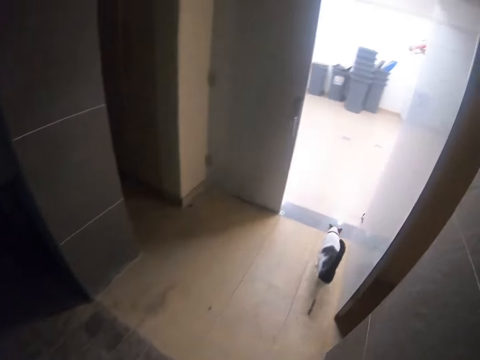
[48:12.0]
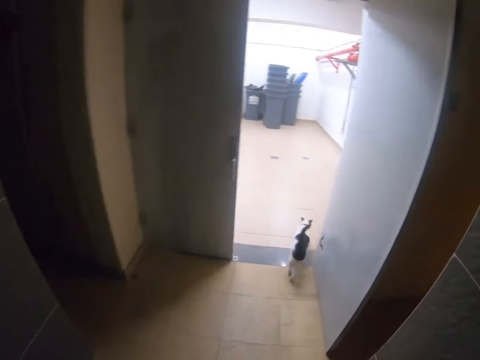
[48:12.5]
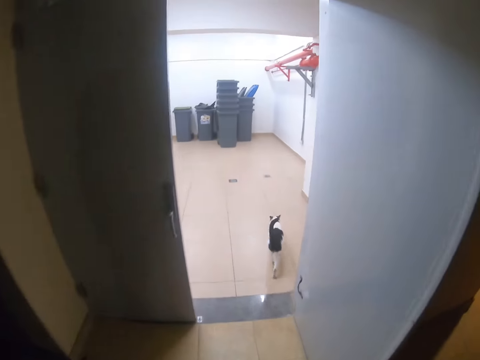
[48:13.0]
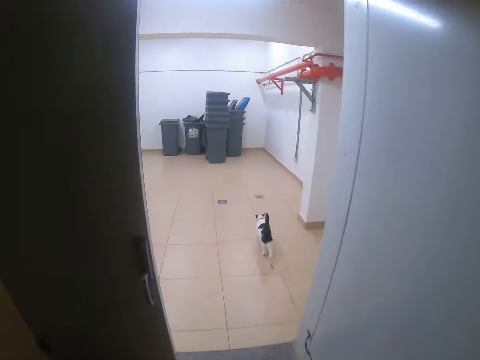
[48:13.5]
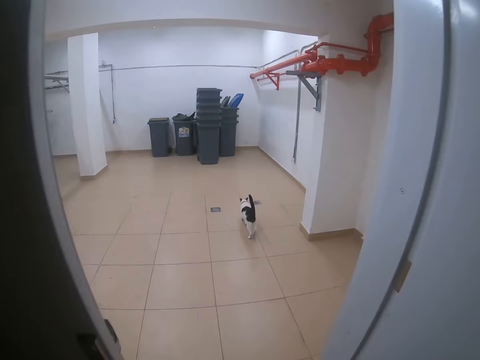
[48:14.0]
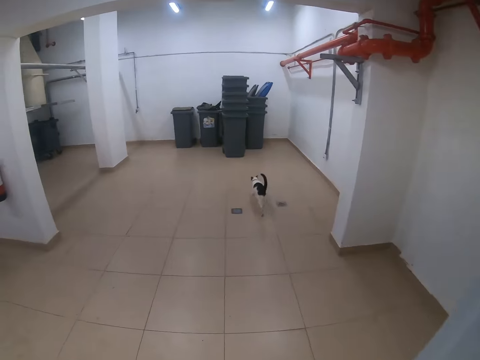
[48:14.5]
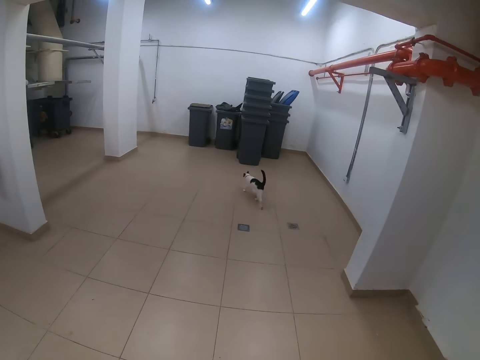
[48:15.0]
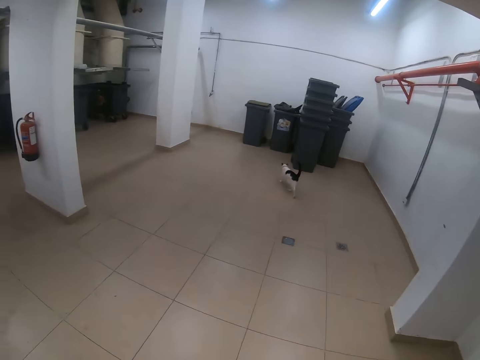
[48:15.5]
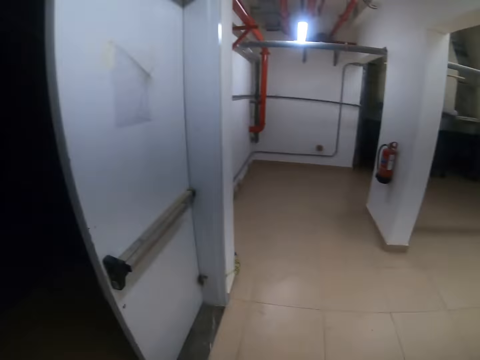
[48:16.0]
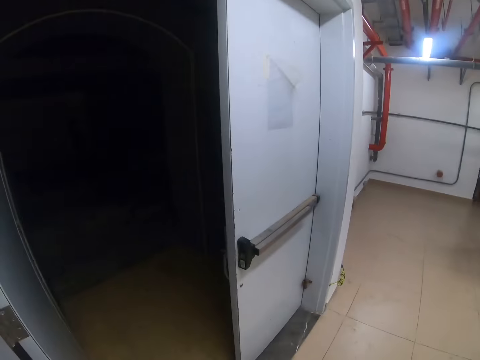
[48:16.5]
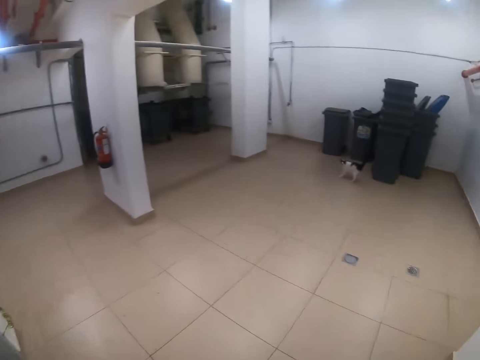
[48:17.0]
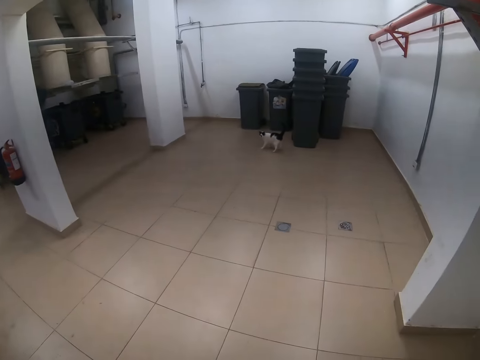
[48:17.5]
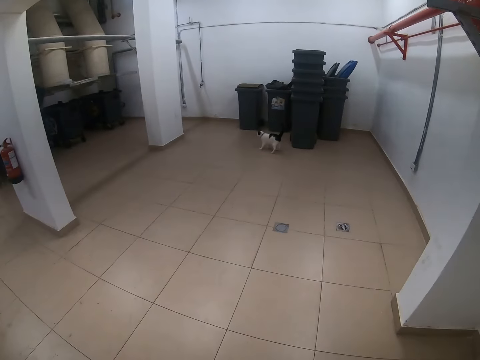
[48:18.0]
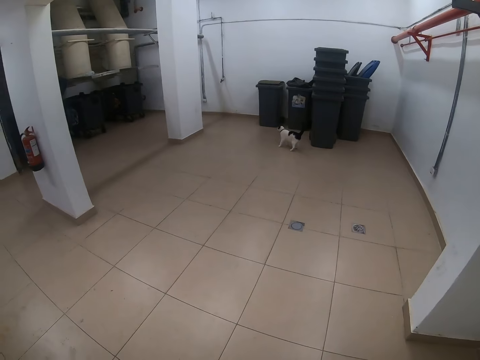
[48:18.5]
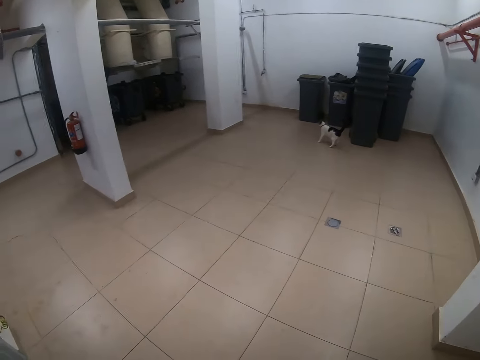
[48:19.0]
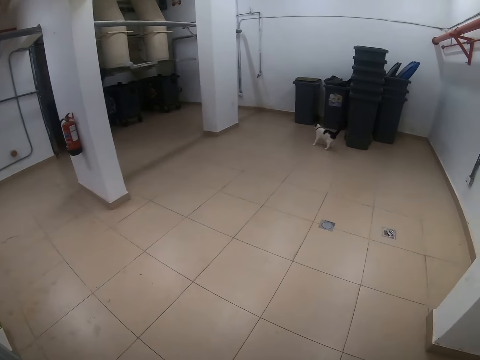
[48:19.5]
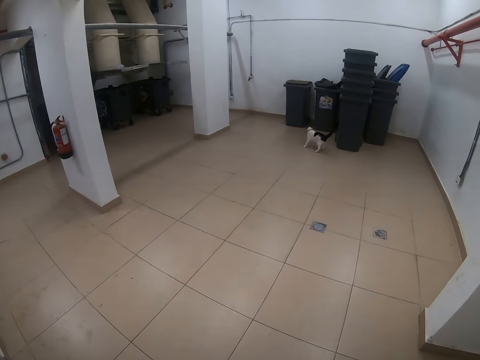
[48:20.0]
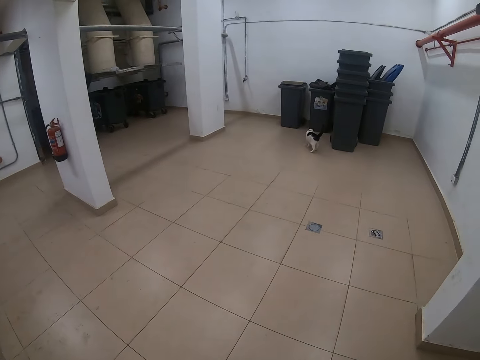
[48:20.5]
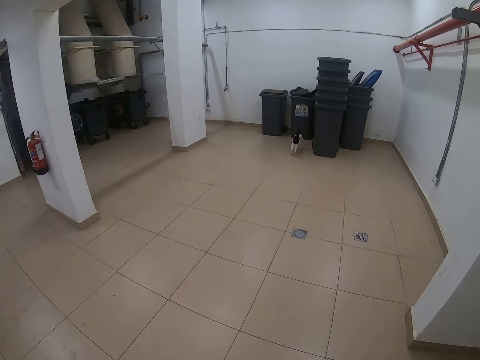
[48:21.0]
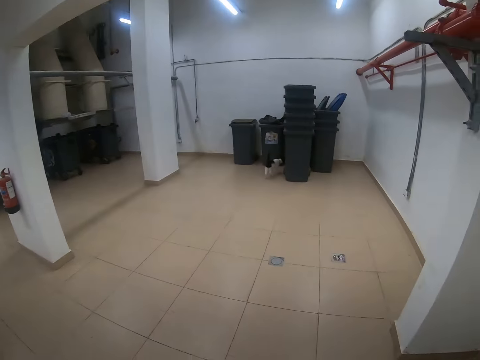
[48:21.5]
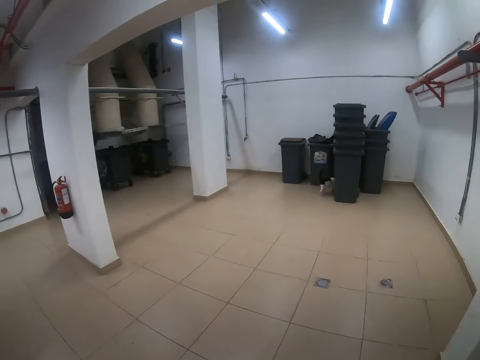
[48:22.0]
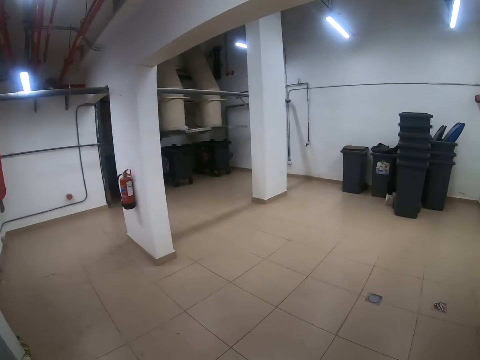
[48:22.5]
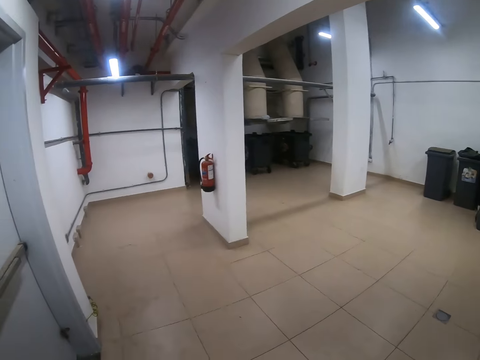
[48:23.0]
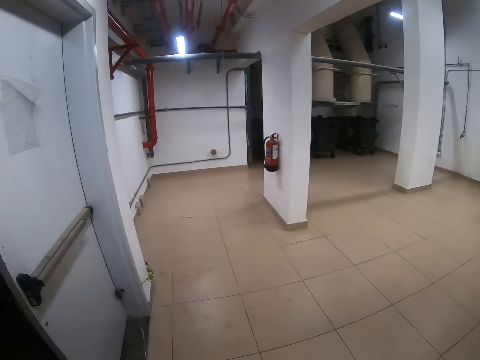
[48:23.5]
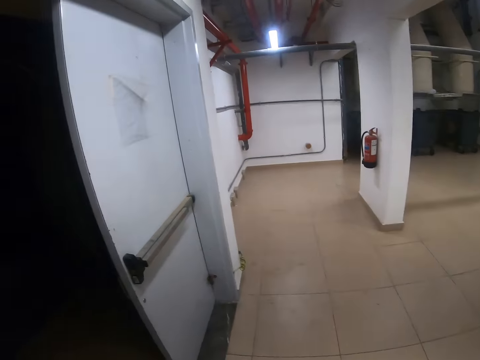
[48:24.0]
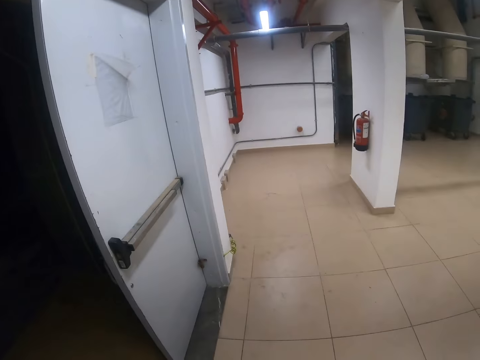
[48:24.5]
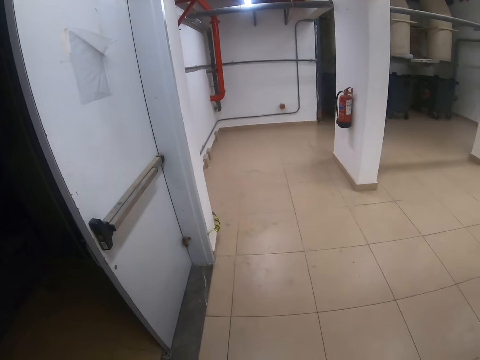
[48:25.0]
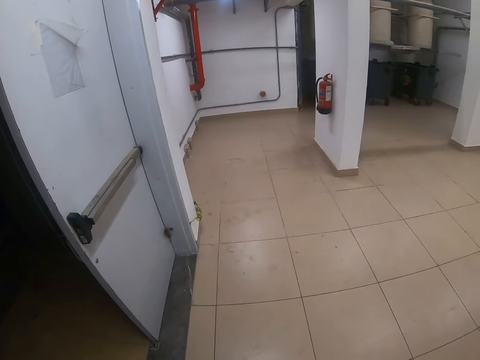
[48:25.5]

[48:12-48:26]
The camera wearer walks in the apartment or building. They look around the building.

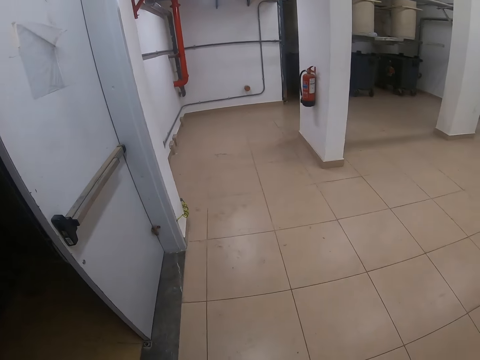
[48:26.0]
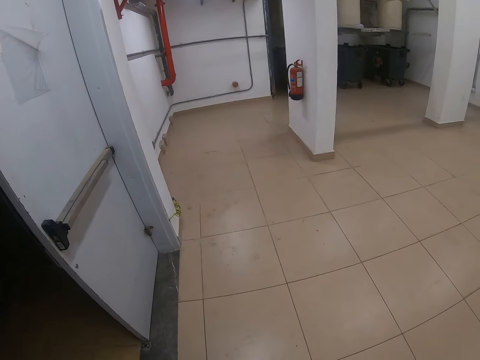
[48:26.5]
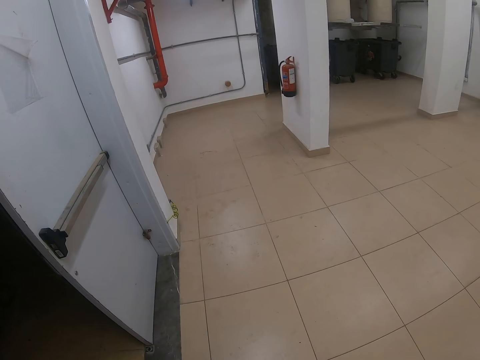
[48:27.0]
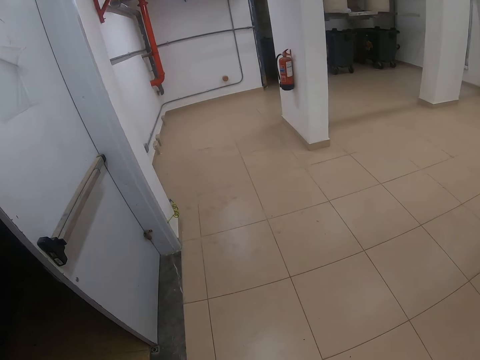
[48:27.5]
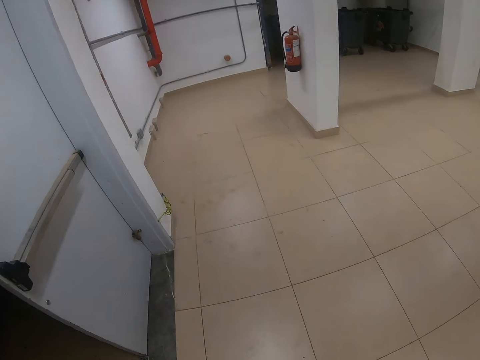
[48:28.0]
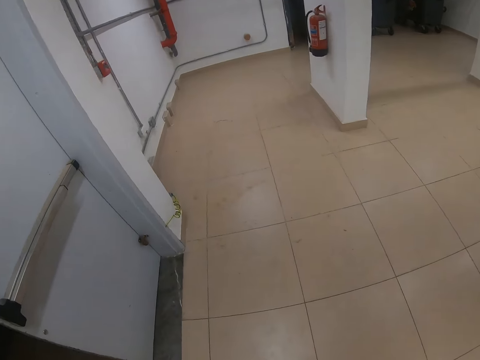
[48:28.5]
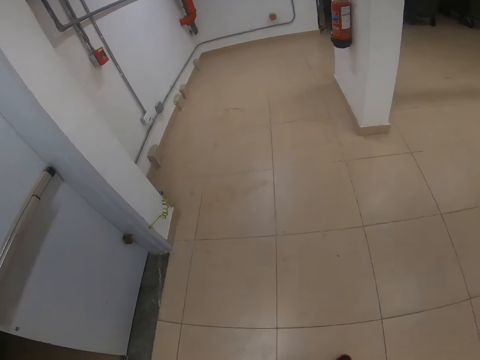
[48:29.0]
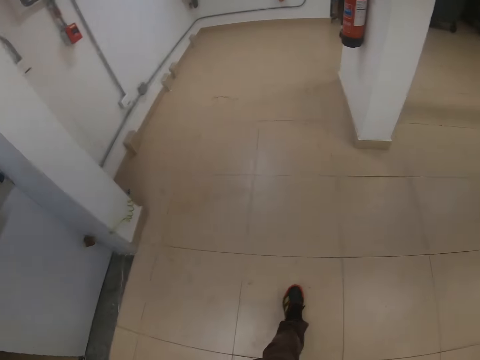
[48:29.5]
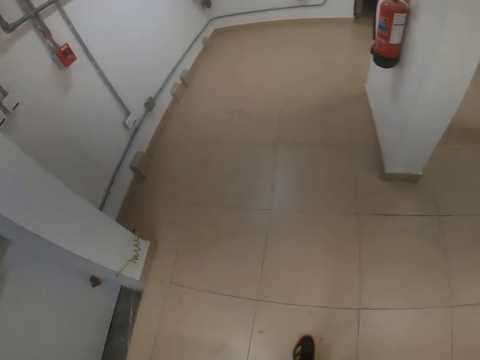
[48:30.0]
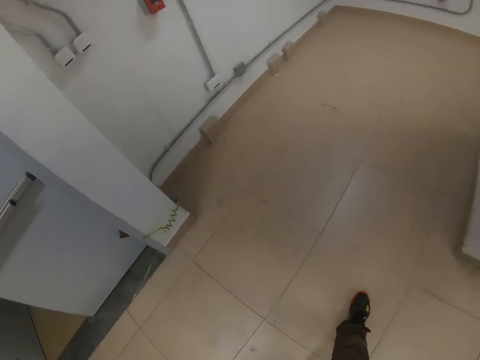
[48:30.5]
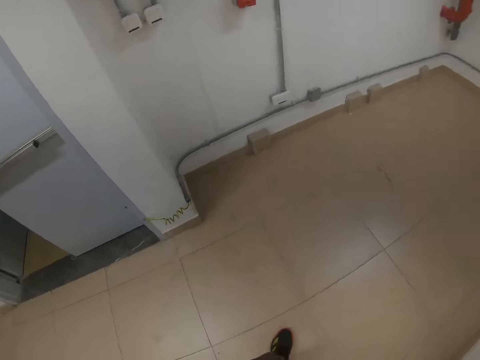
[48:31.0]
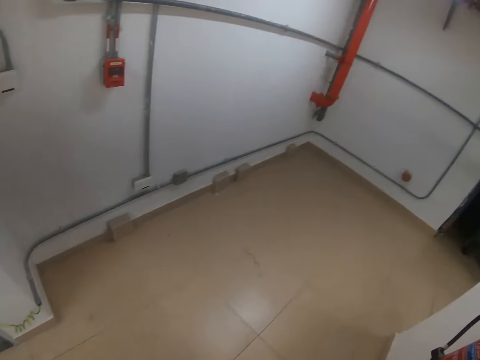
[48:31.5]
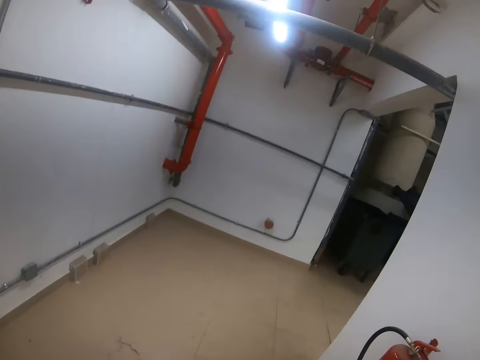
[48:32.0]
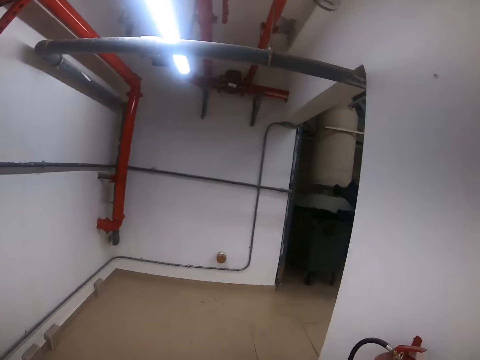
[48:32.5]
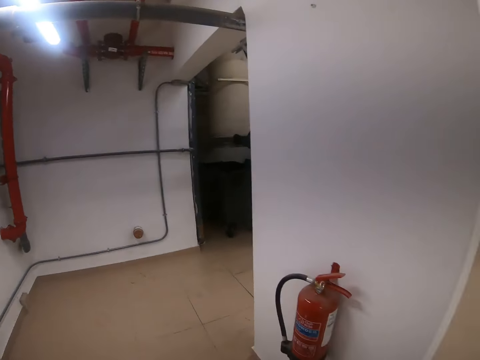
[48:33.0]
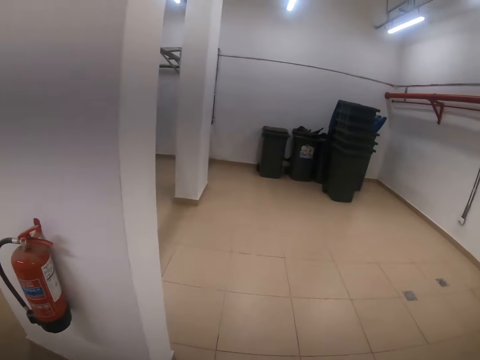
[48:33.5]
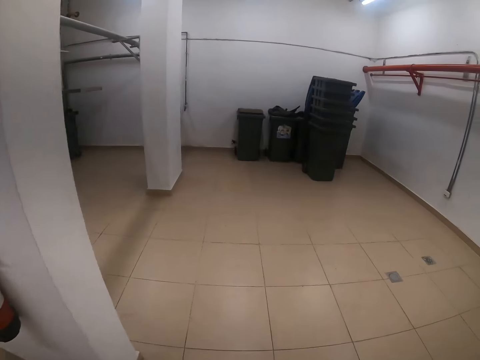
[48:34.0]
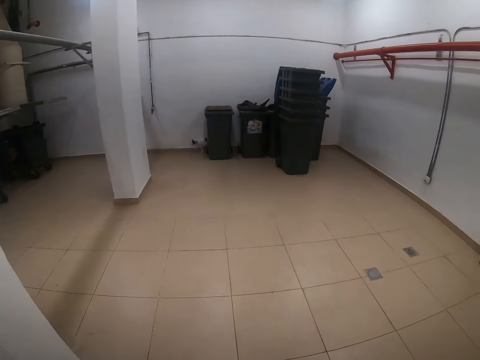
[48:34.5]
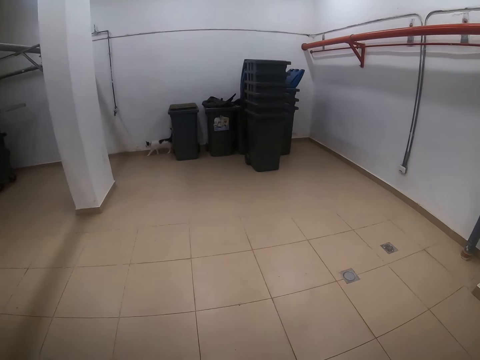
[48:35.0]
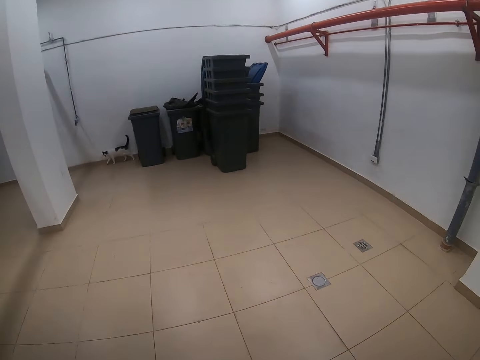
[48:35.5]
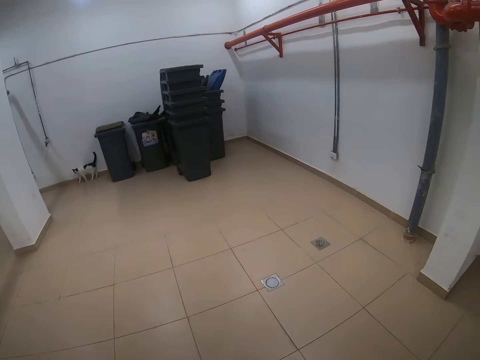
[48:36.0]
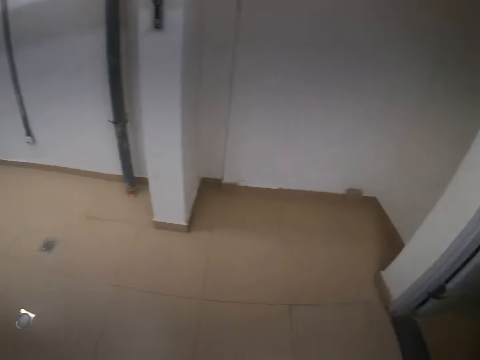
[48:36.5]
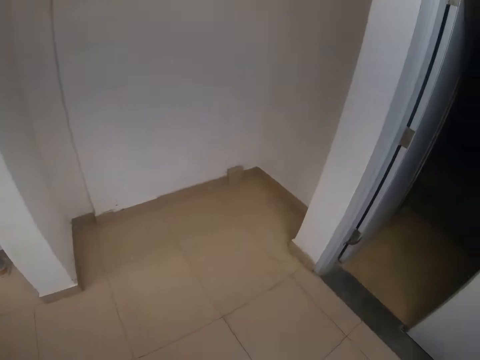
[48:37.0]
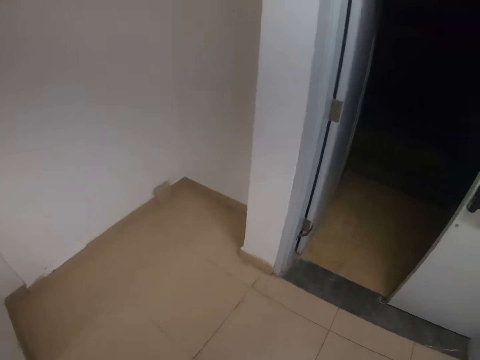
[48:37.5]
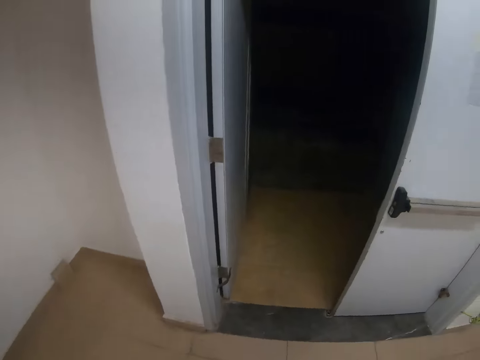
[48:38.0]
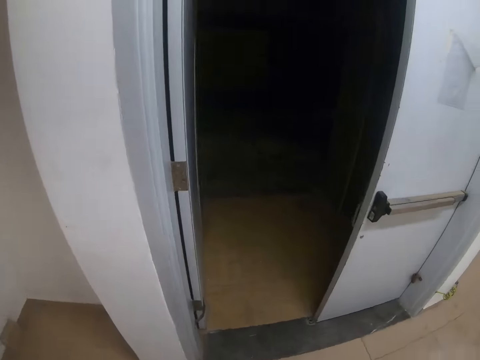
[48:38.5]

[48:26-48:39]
The camera wearer walks around the building. They look around the building.
